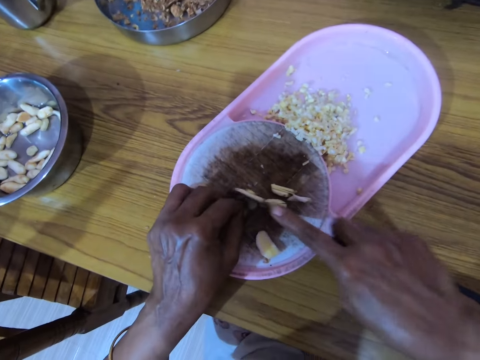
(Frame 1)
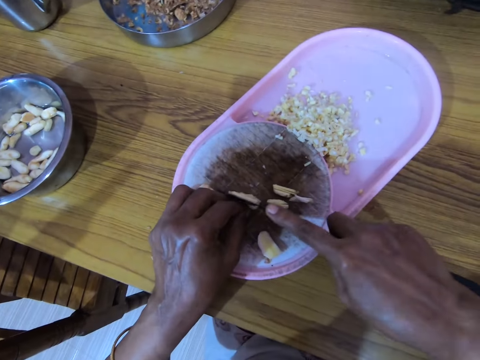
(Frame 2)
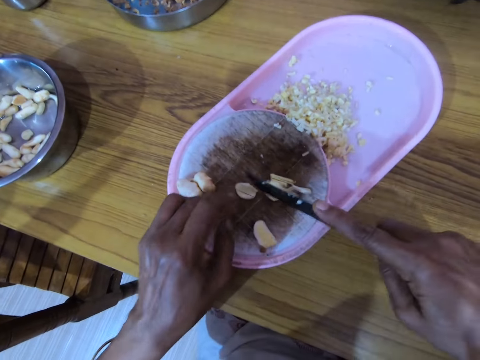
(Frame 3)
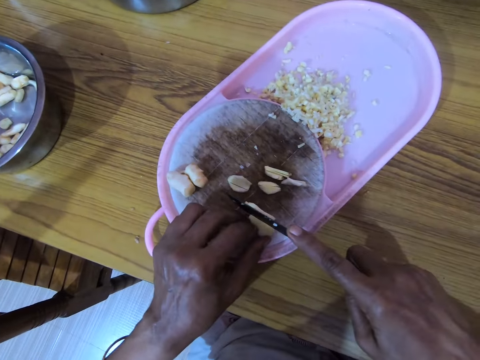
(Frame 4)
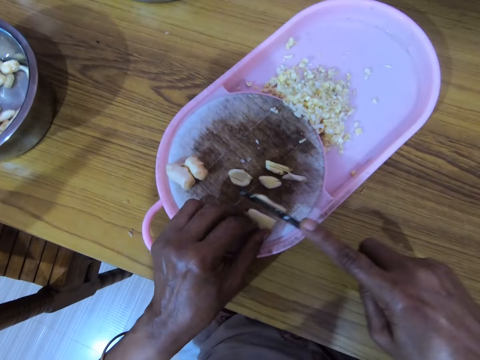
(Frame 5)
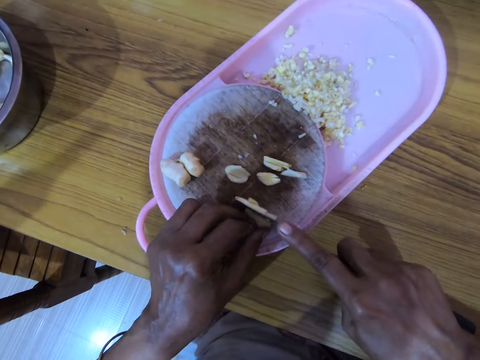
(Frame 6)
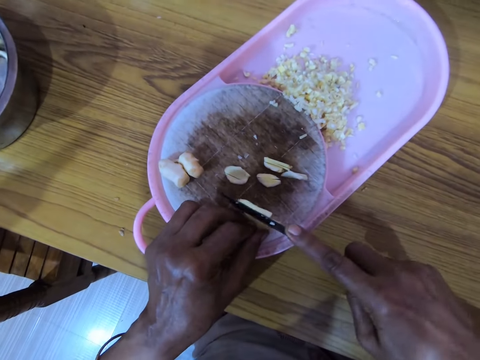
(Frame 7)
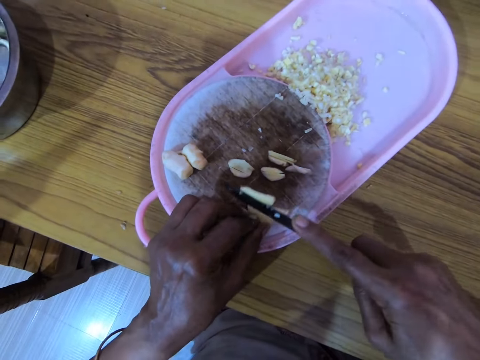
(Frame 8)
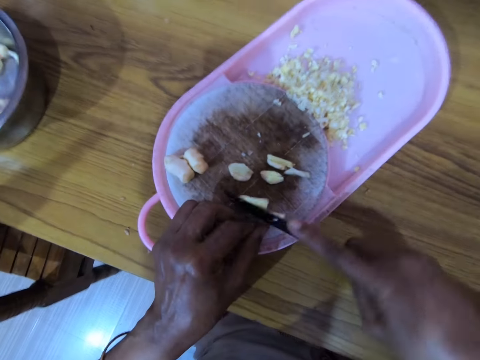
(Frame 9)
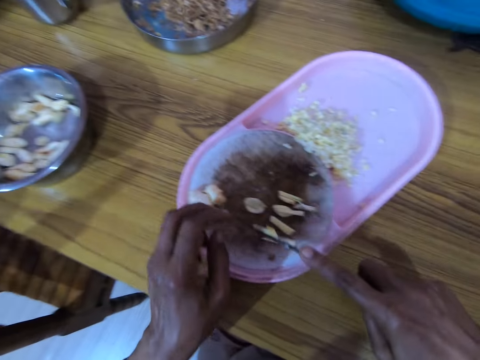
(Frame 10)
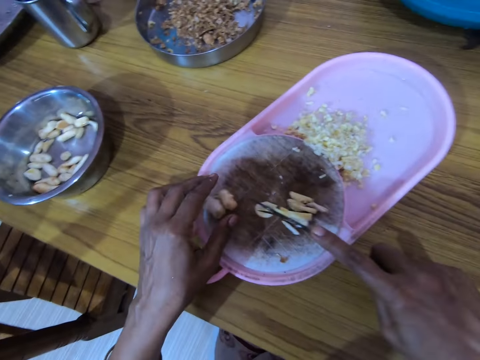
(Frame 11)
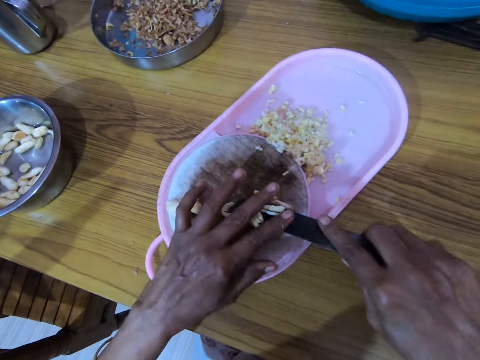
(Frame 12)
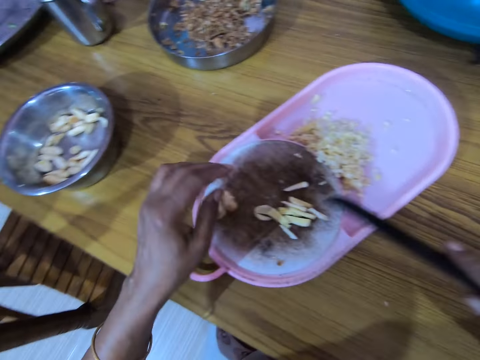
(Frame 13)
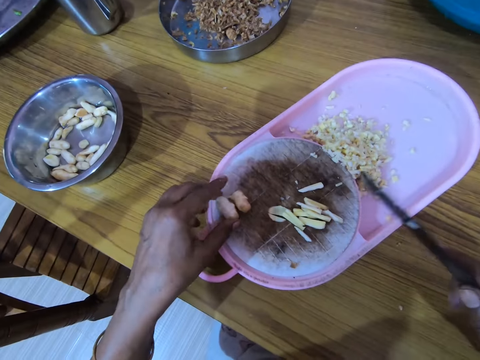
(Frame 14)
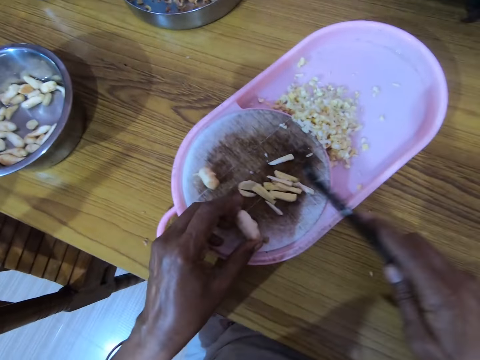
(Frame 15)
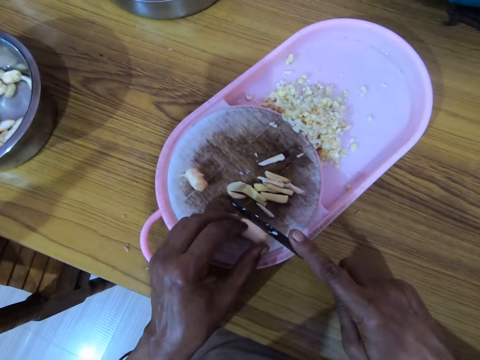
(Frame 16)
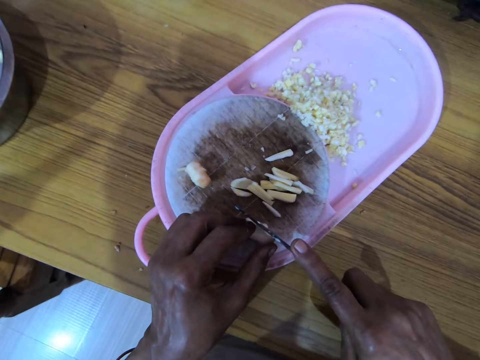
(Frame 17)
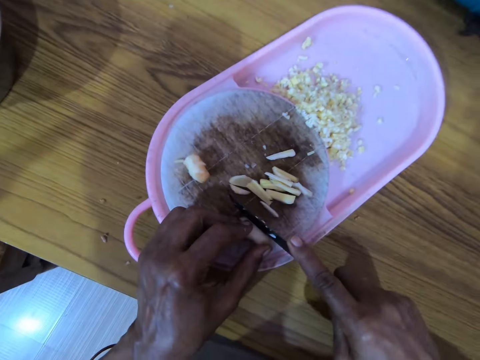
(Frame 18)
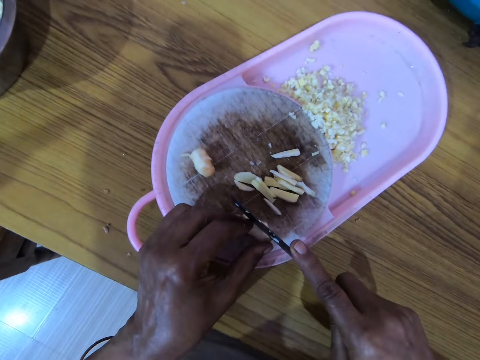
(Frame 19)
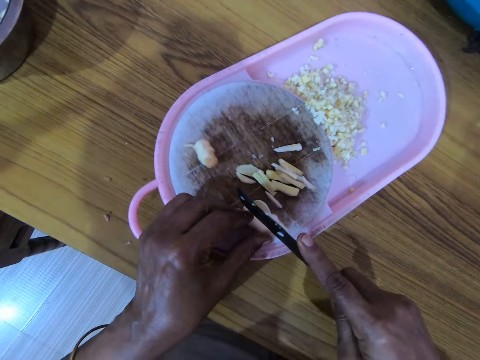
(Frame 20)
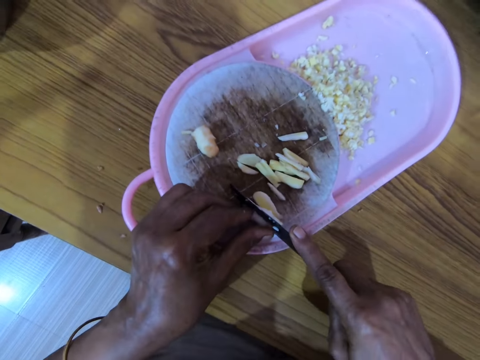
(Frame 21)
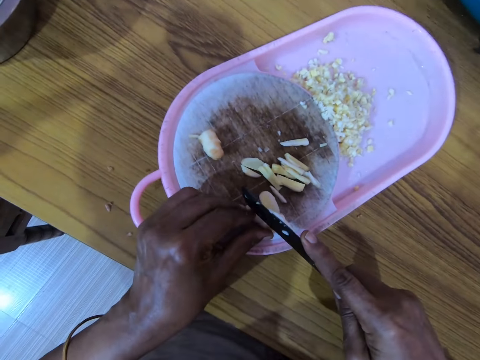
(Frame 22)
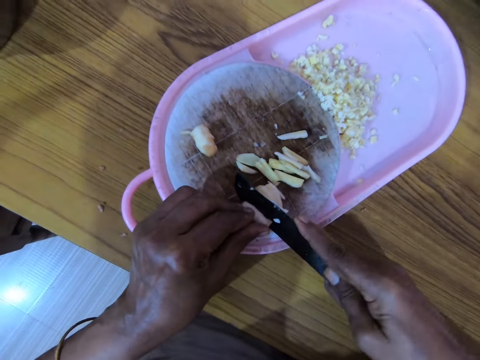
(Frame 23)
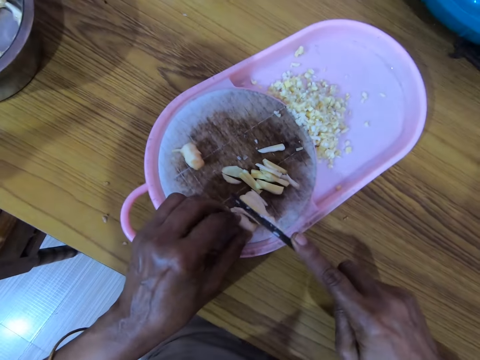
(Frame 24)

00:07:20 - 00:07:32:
The camera wearer chops a ginger. He holds the ginger. He chops the ginger. He wipes a chopping board with a knife. He wipes the knife with his left hand. He picks up the ginger. He places the ginger on the chopping board. He holds a nut with his right hand. He cuts the nut with the knife with his right hand.

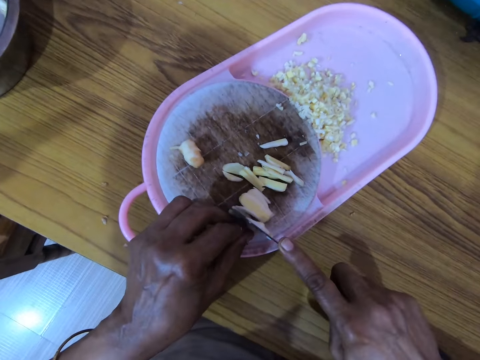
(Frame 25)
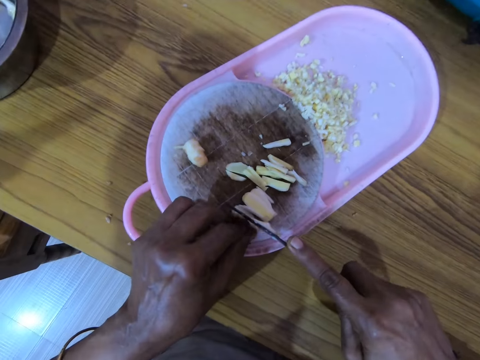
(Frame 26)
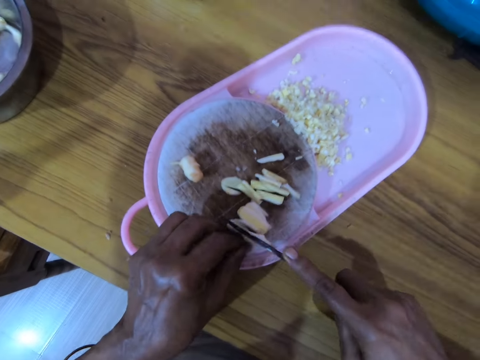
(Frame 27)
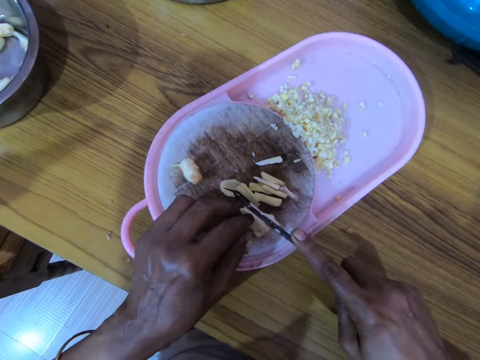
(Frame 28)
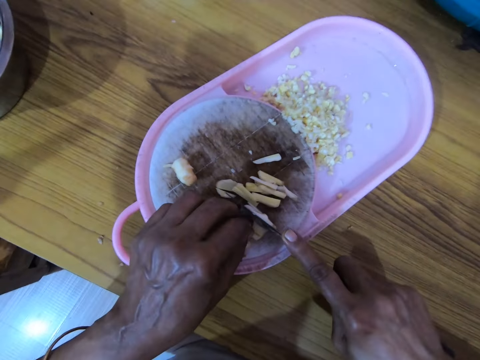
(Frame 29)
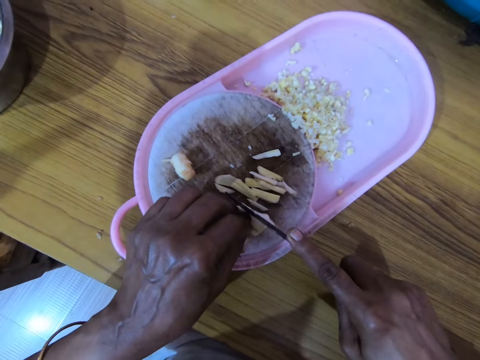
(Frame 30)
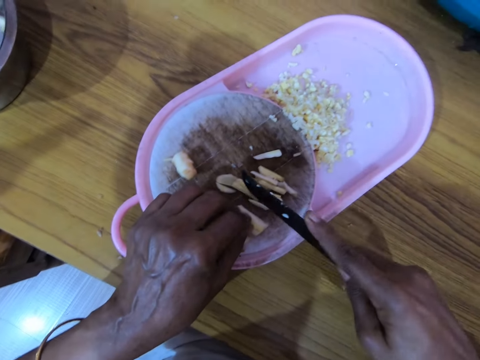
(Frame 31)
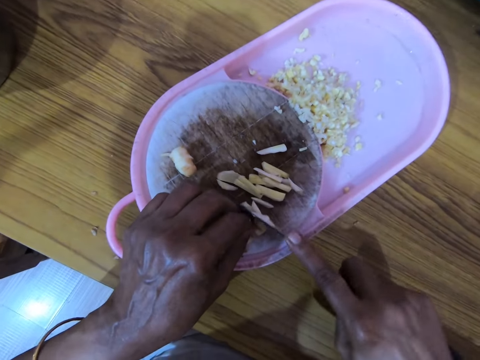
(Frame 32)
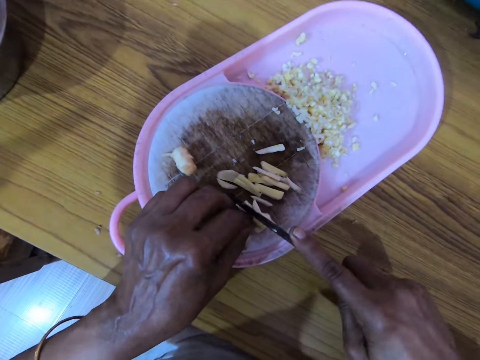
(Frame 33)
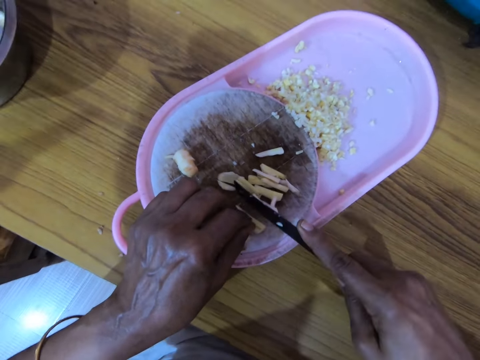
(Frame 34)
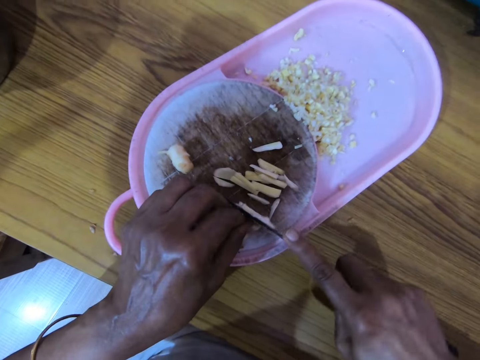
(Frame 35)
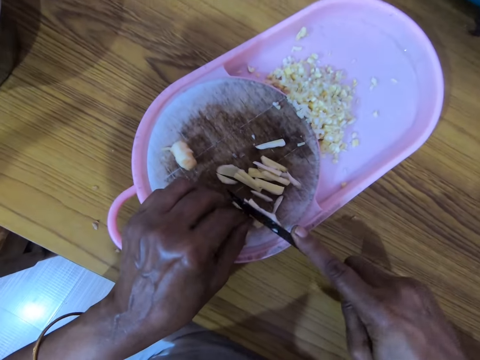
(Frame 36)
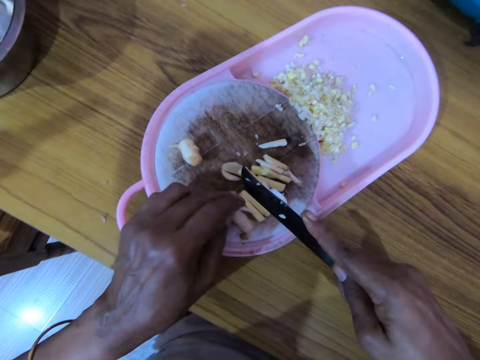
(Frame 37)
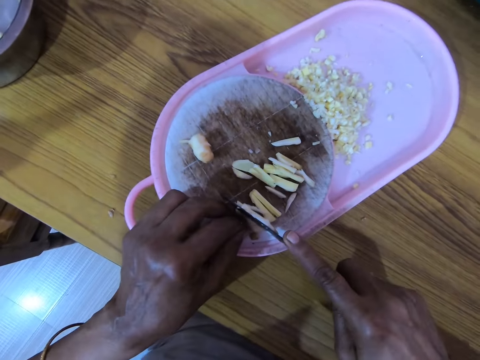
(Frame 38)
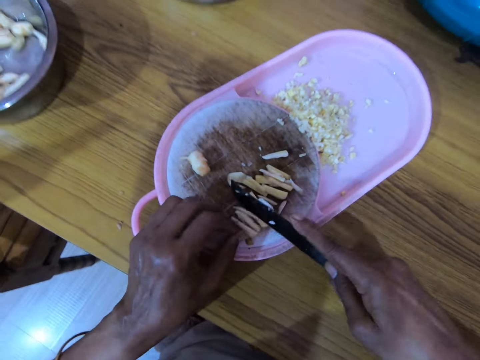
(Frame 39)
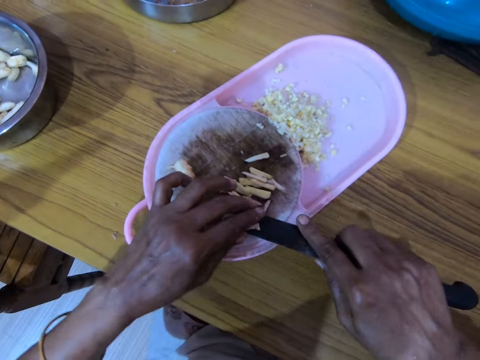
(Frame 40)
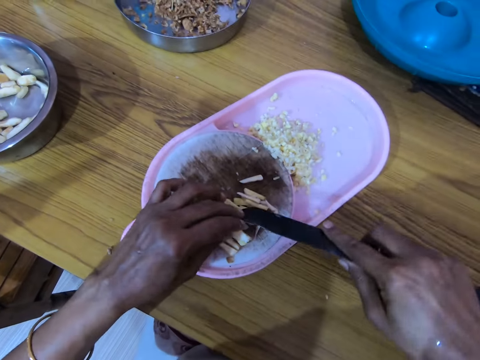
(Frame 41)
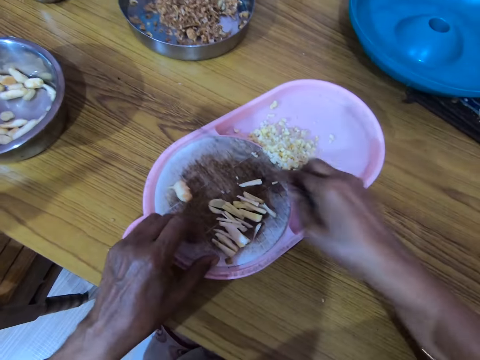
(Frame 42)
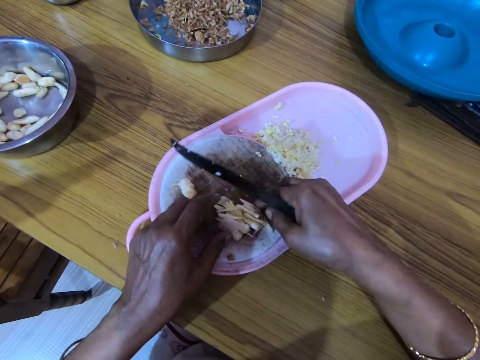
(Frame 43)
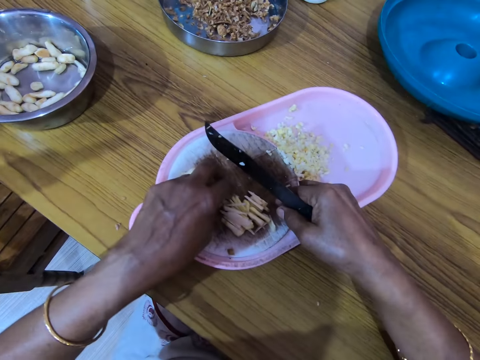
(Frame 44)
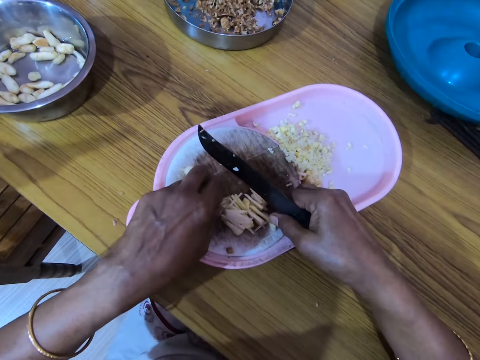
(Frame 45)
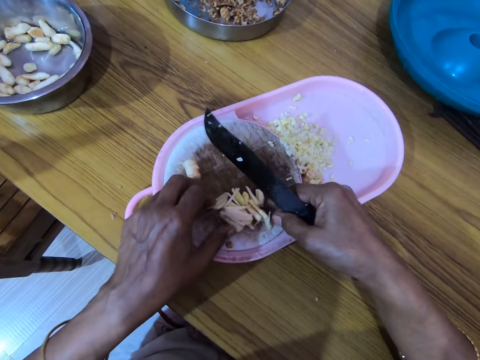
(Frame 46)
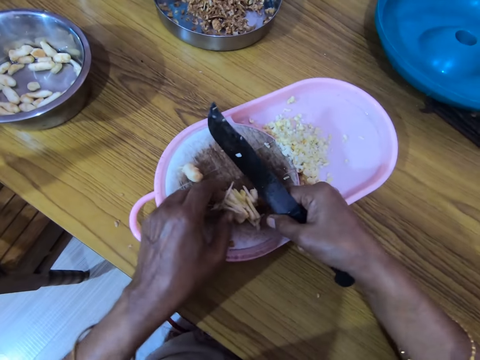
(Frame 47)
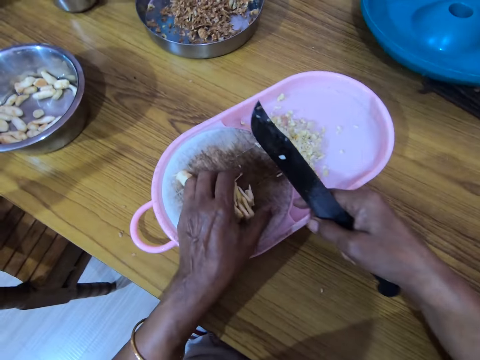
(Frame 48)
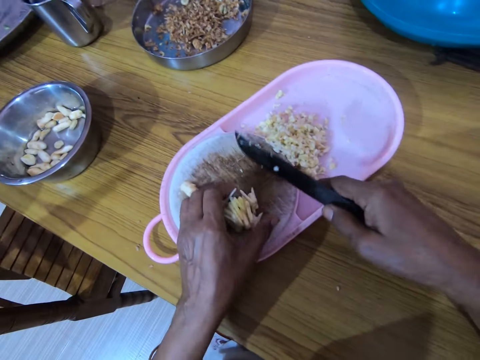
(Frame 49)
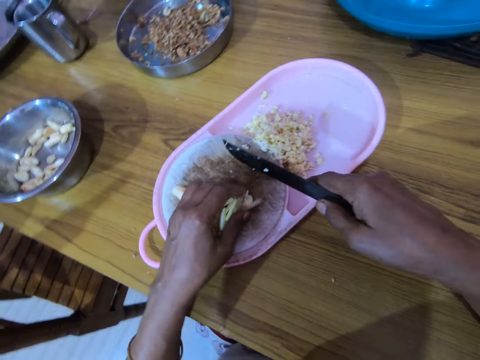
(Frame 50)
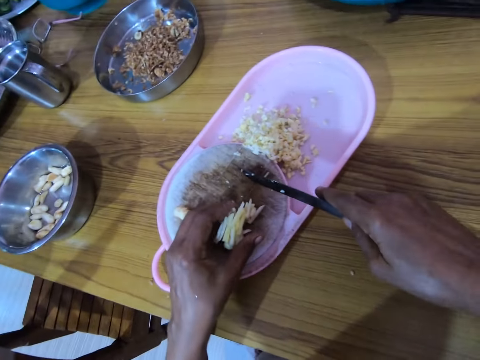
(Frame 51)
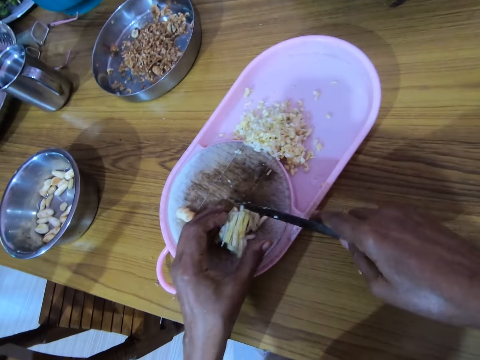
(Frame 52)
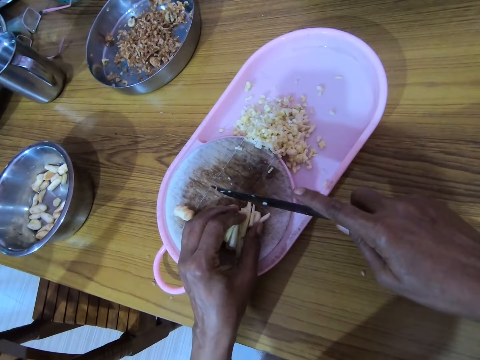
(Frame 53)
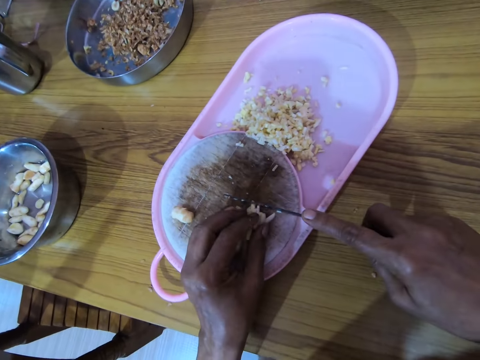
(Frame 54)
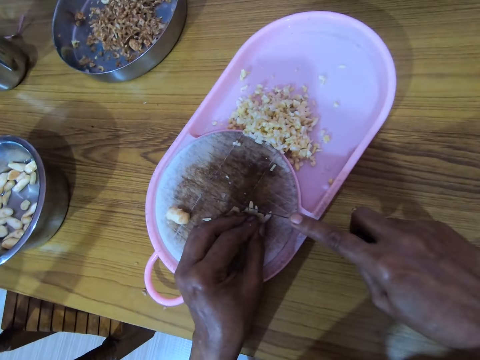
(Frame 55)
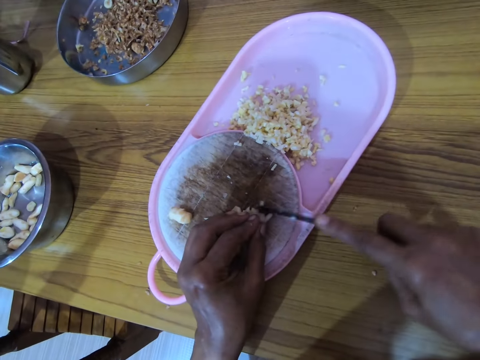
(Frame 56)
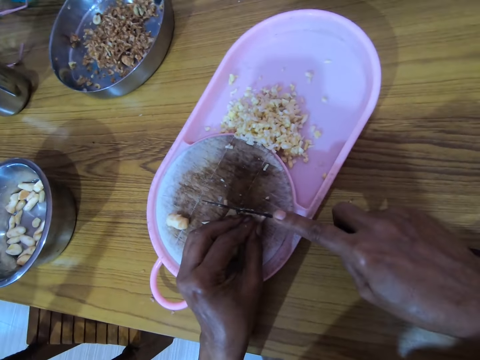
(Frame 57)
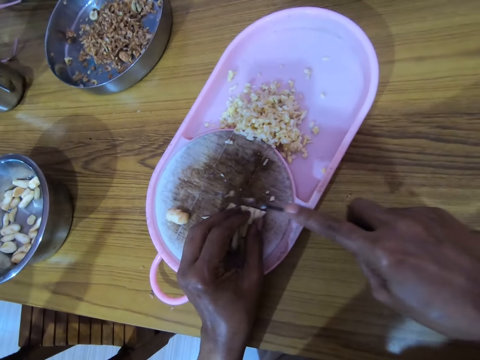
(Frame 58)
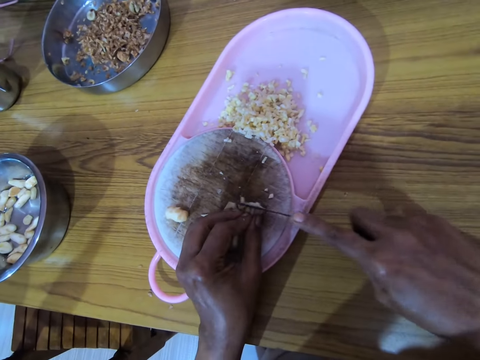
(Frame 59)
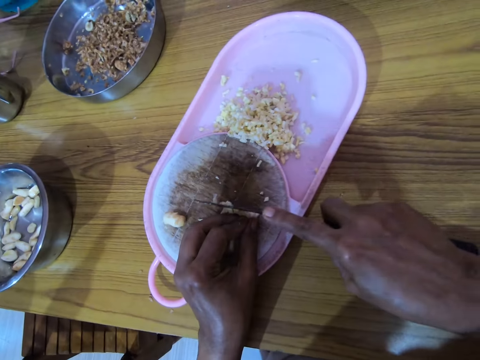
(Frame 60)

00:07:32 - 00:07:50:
The camera wearer holds a ginger and chops the ginger. He holds the ginger and chops the ginger. He wipes a knife. He removes the nut from the knife with his left hand. He aligns the gingers. He gathers the nuts with both hands. He cuts the nuts with the knife with his right hand.
